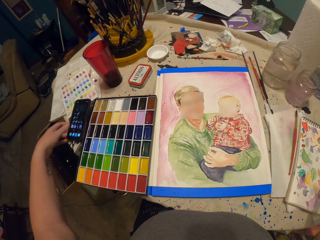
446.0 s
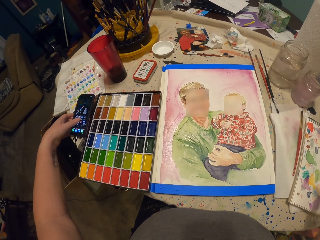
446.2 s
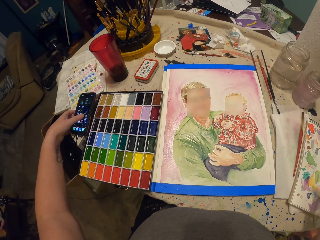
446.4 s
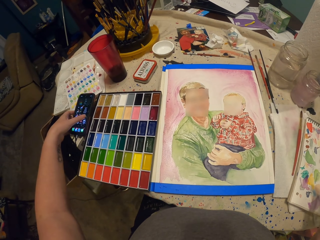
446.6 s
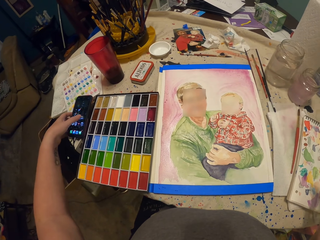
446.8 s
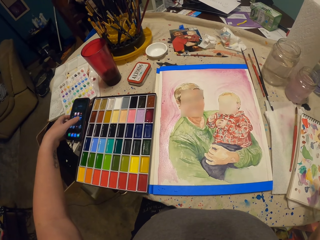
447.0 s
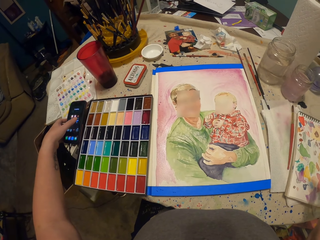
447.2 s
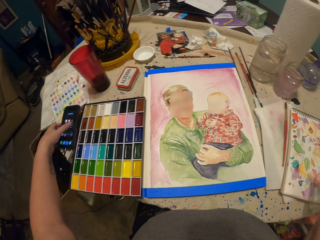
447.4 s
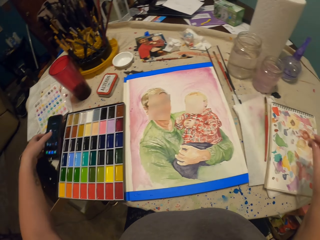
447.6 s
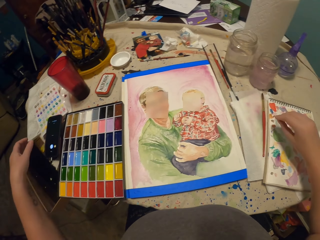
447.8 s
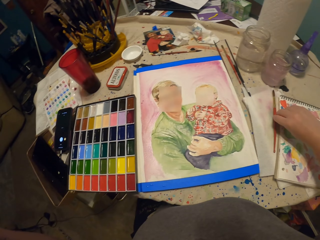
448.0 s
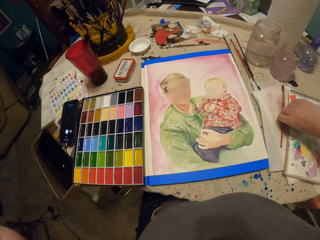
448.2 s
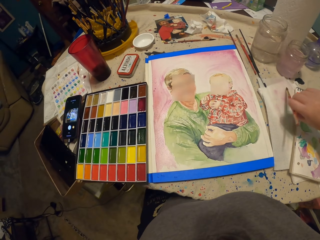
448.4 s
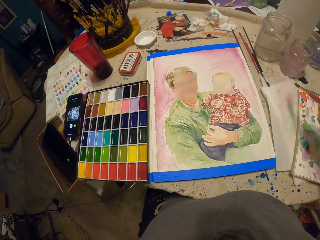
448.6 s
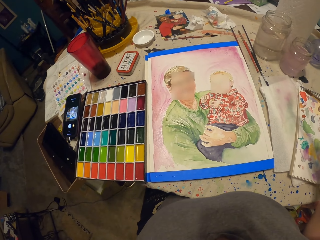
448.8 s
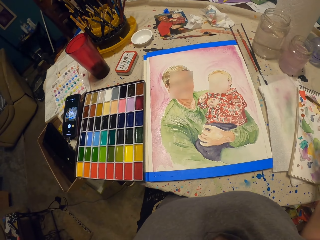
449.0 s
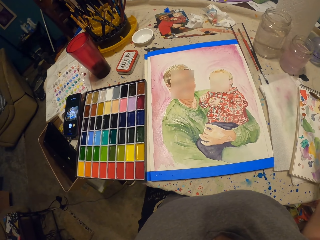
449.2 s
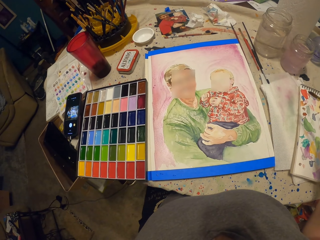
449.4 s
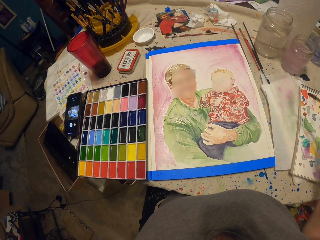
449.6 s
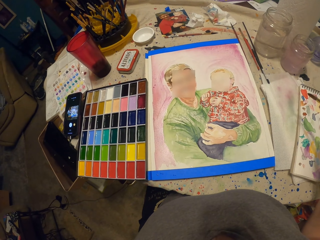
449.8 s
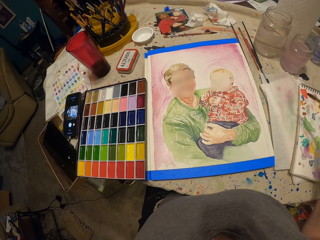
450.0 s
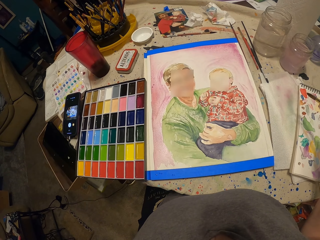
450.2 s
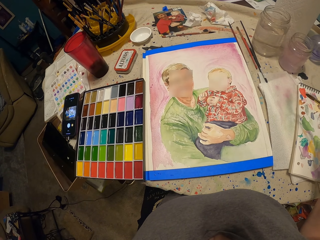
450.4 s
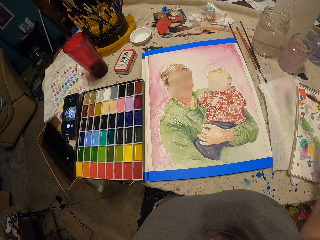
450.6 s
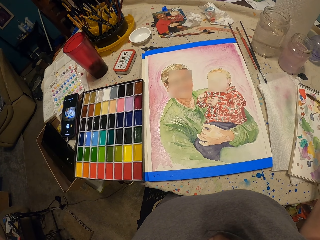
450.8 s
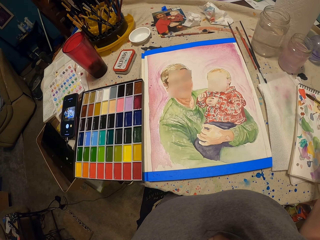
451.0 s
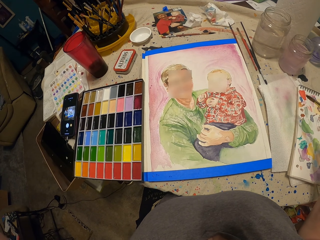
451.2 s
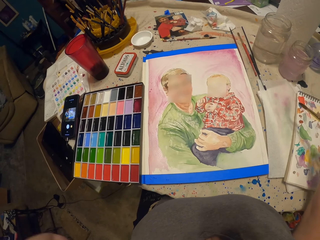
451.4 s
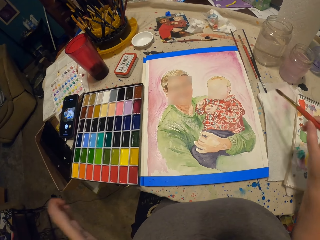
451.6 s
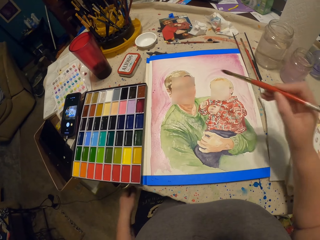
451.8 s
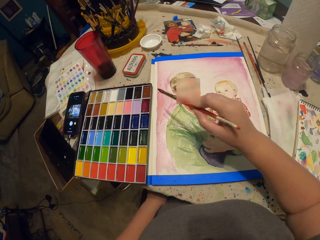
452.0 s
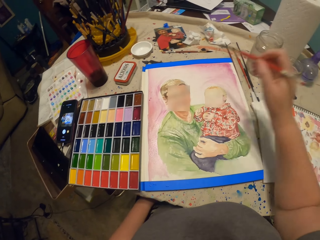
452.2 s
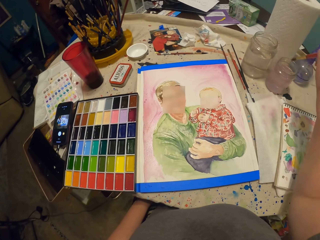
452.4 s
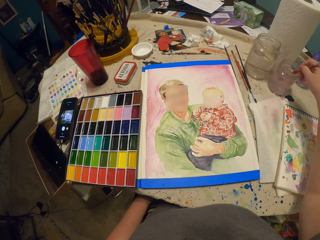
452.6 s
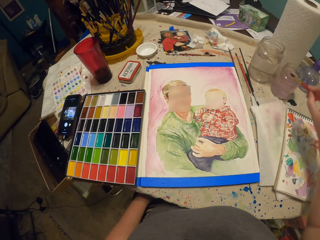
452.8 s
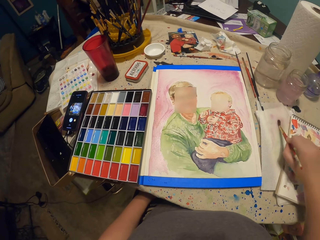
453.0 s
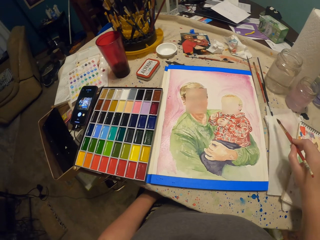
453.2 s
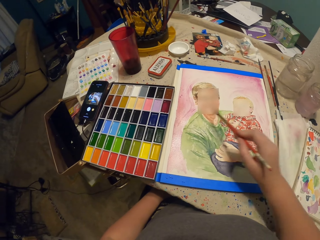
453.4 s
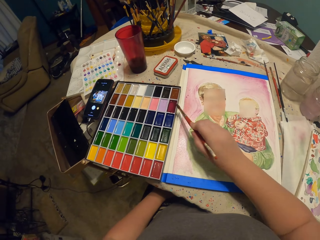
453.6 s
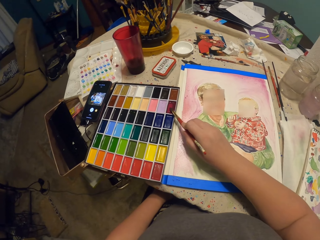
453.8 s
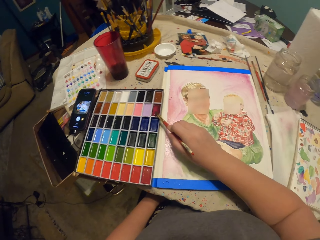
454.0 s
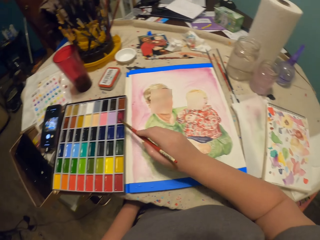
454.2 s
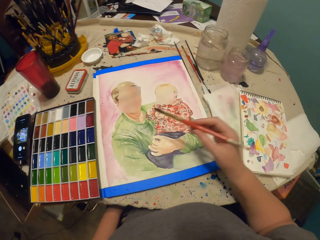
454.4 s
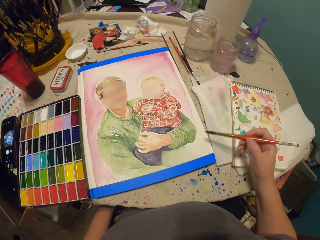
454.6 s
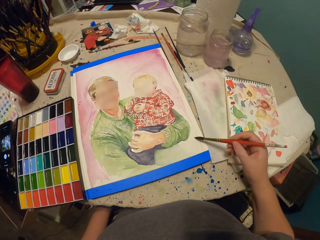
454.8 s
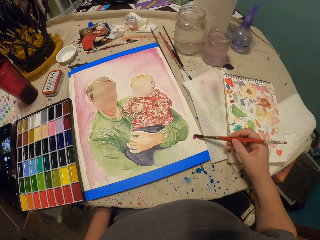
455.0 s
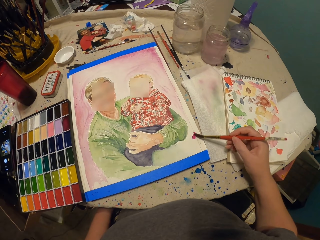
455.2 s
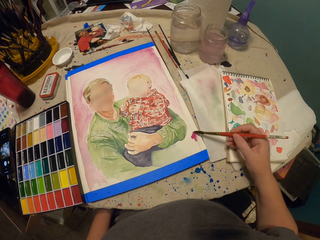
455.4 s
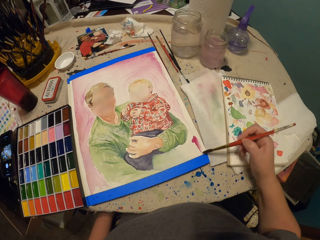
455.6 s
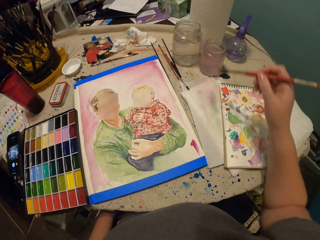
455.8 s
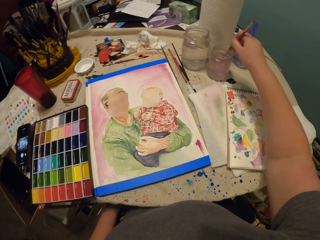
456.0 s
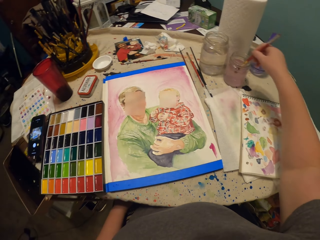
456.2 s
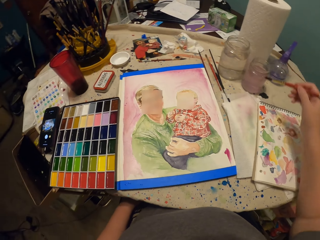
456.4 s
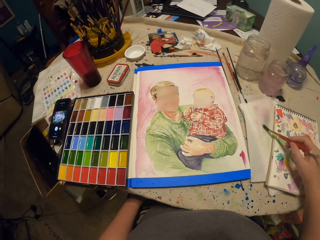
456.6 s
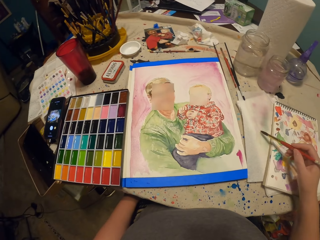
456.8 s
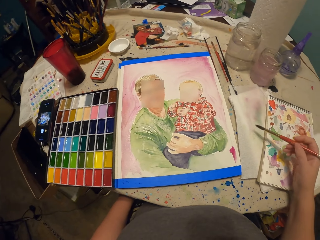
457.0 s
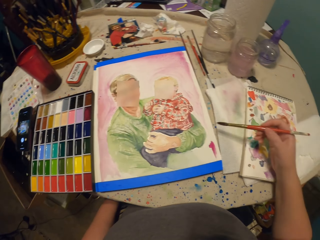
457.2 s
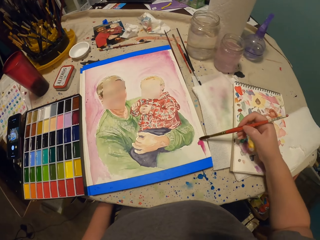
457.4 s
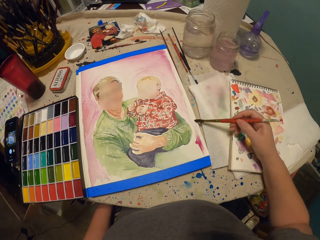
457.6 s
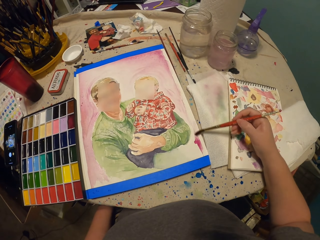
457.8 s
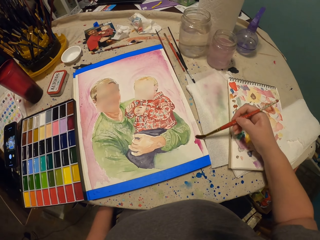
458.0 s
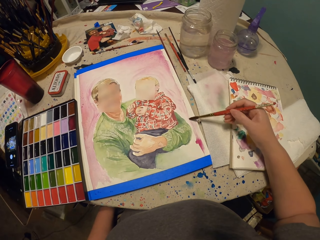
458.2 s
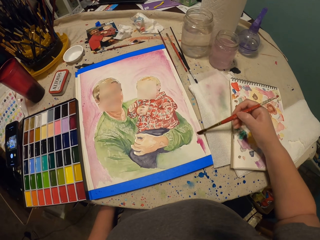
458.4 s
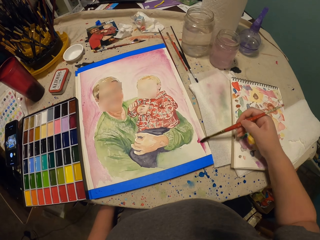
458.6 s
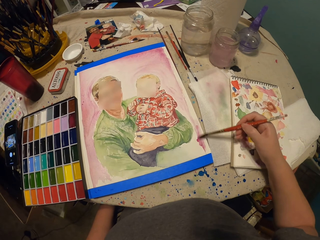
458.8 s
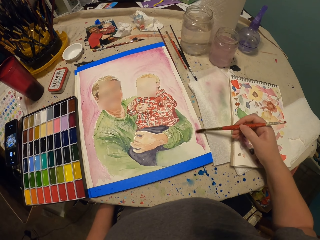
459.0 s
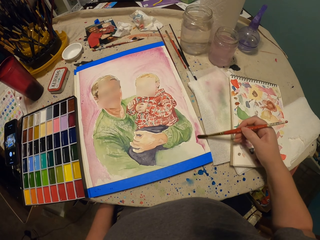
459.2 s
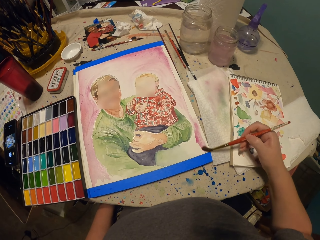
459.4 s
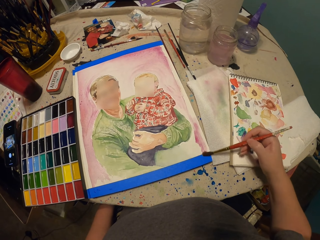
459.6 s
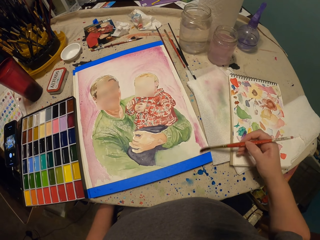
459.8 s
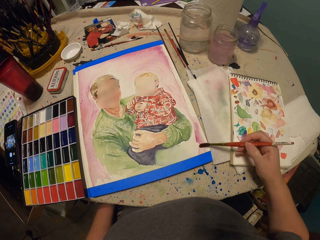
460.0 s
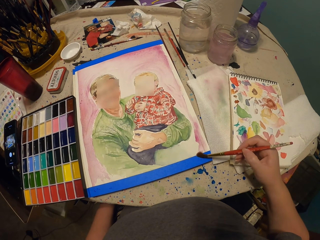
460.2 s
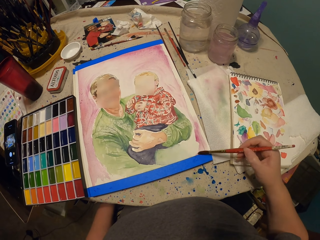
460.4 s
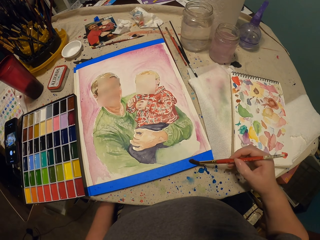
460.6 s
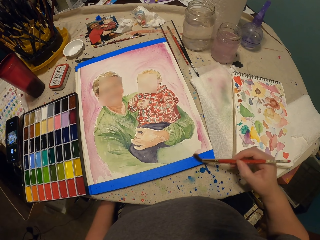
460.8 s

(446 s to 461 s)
The camera wearer scrolls on the cell phone on the table. They pick up the paint brush on the table. They look at the drawing. They move the right hand. They dip the paint brush in the water container. They tap the brush on the paper. They wipe the paint brush on the book. They put the brush on the paint. They take the paint in the palette with the paint brush. They paint on the paper with the paint brush. They dip the paint brush in the water container. They wipe the paint brush on the book. They paint on the paper with the paint brush.

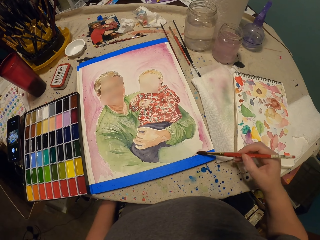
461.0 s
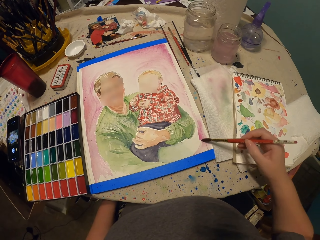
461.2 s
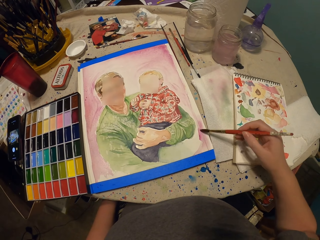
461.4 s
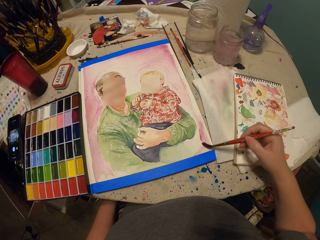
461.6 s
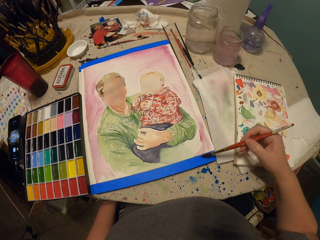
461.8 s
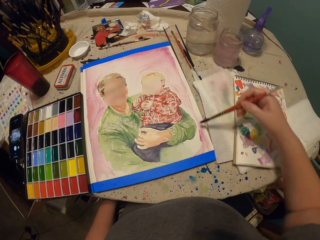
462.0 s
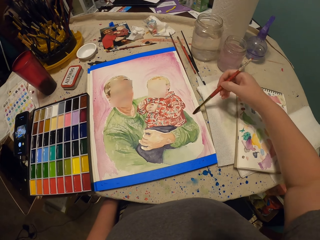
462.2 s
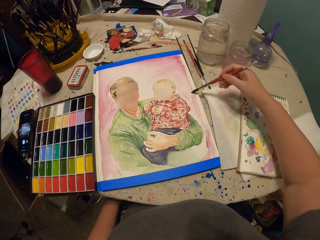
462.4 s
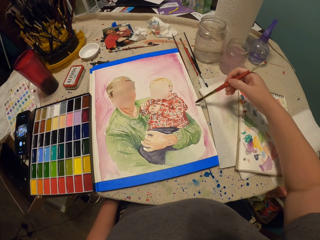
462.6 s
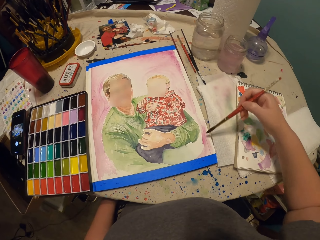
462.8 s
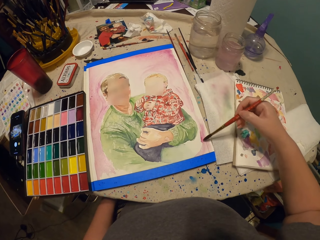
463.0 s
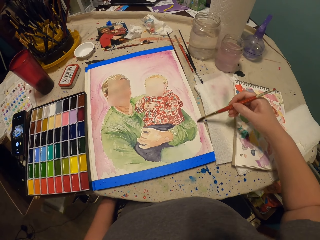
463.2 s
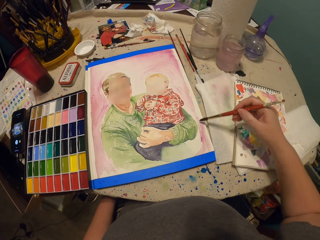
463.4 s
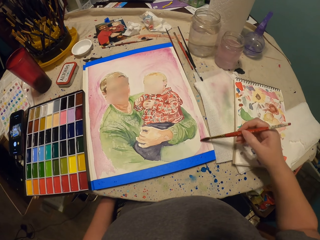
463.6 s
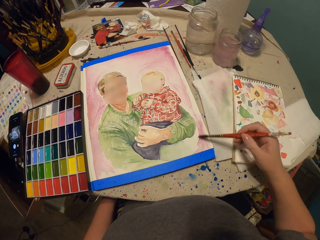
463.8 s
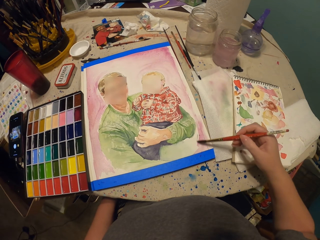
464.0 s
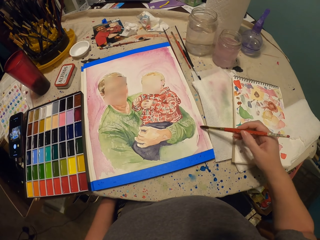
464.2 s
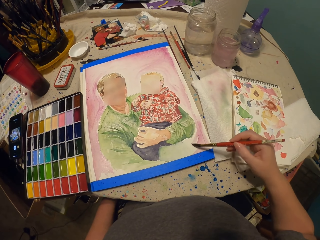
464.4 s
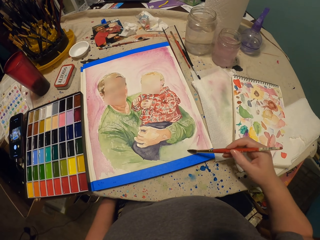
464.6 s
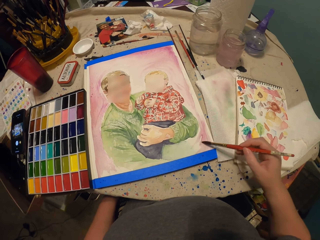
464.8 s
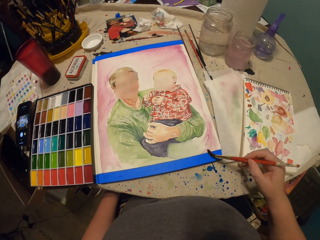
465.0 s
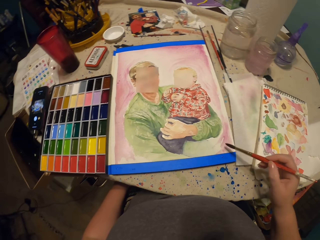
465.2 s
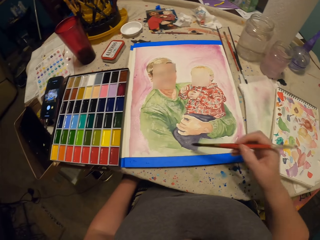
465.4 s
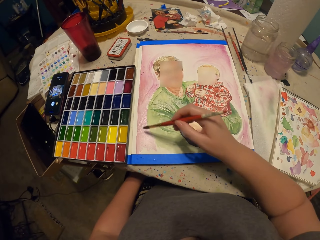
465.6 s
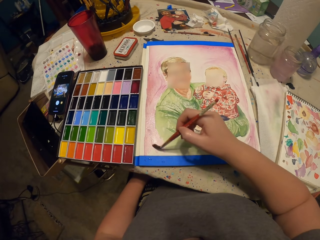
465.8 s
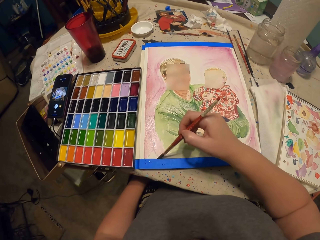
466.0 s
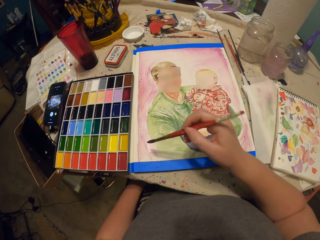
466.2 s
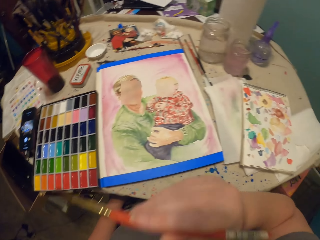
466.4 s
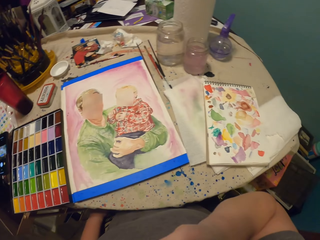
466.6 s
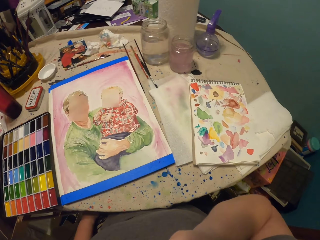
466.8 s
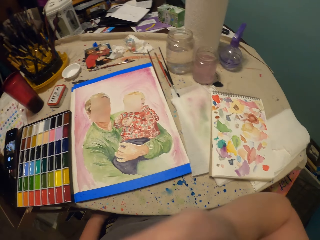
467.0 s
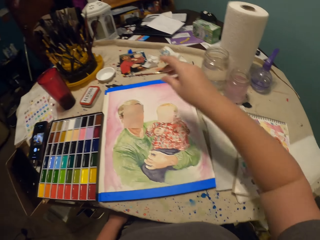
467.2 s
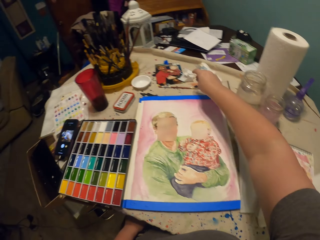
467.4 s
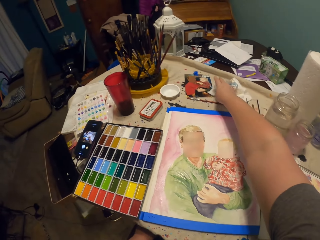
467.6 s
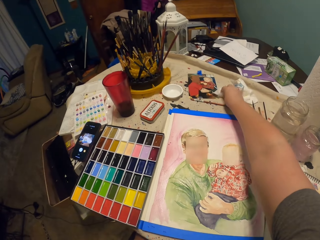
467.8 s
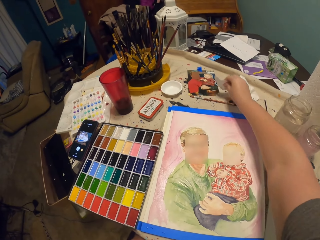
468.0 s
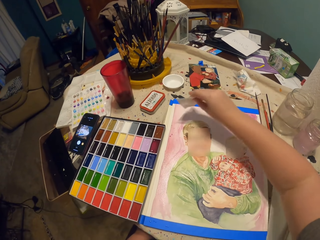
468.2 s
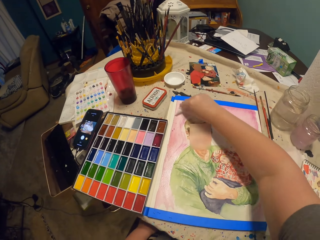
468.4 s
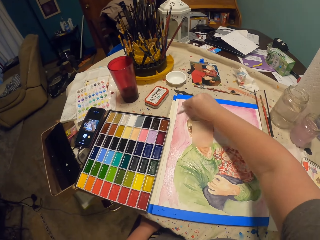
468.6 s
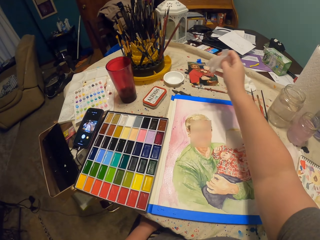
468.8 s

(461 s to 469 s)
The camera wearer puts the brush on the mouth. They pick up the paper or serviette on the table. They rub the serviette on the drawing.
